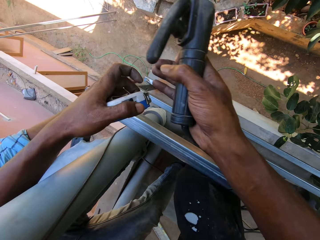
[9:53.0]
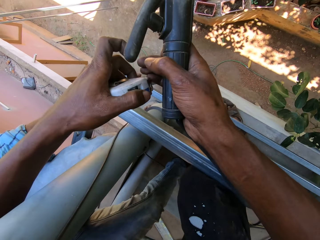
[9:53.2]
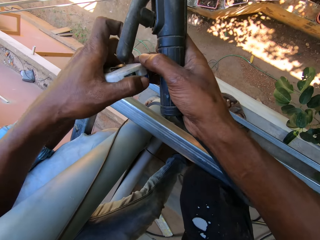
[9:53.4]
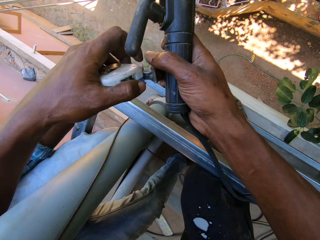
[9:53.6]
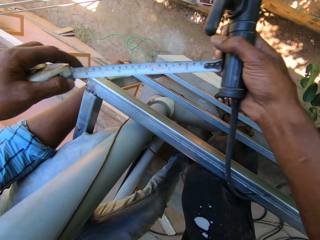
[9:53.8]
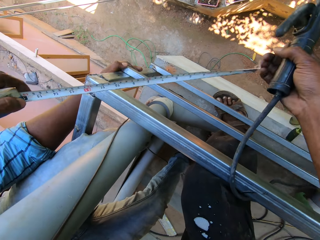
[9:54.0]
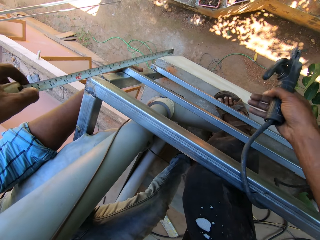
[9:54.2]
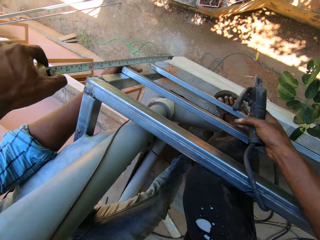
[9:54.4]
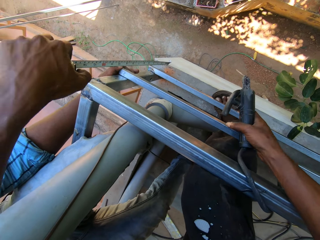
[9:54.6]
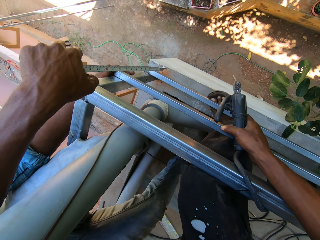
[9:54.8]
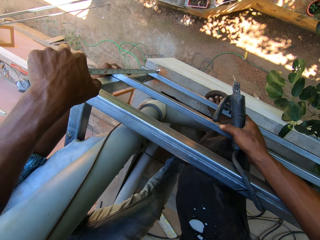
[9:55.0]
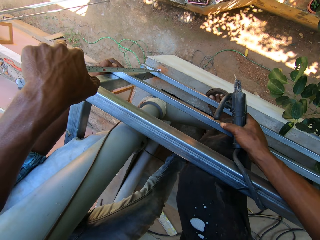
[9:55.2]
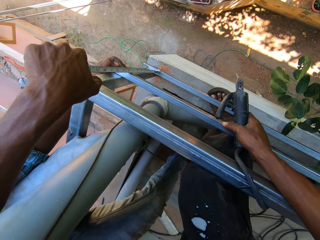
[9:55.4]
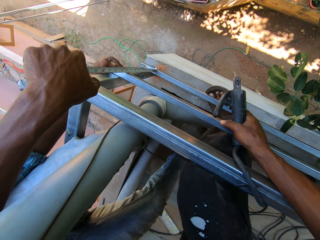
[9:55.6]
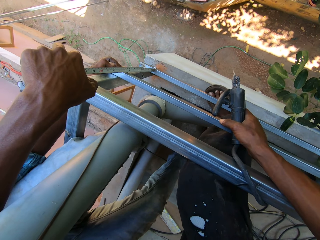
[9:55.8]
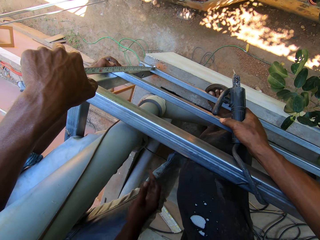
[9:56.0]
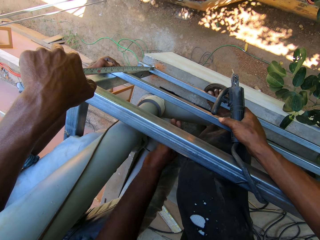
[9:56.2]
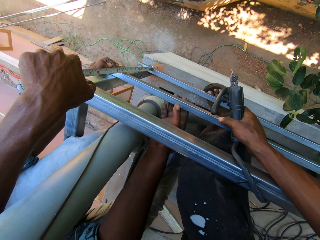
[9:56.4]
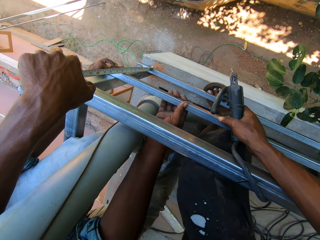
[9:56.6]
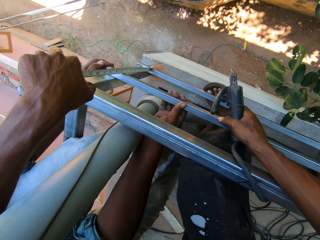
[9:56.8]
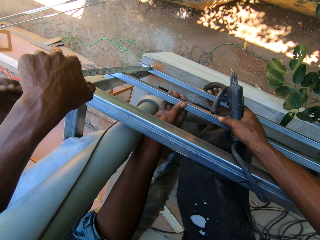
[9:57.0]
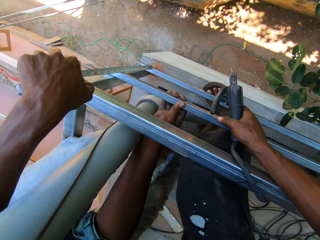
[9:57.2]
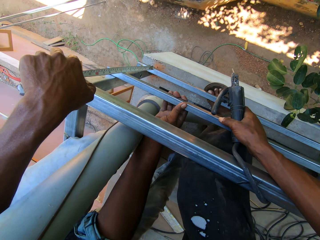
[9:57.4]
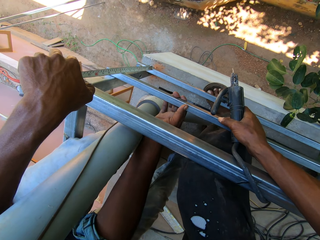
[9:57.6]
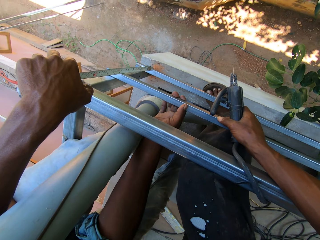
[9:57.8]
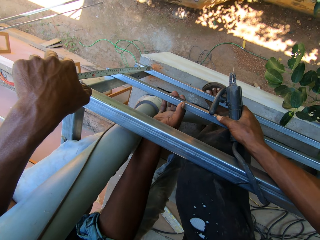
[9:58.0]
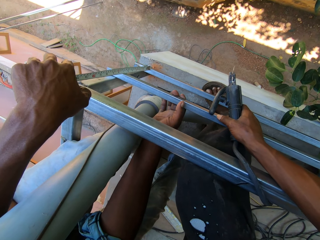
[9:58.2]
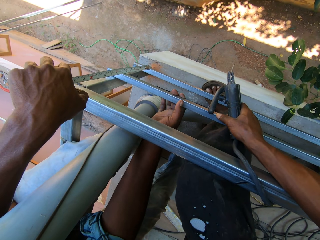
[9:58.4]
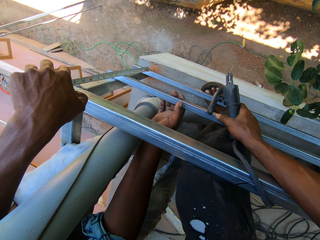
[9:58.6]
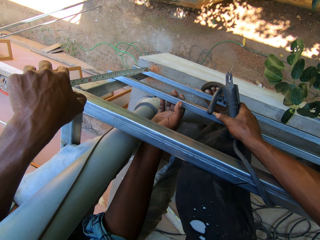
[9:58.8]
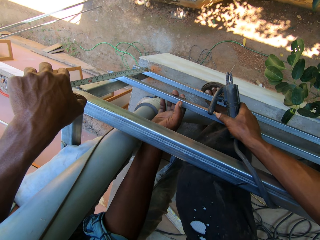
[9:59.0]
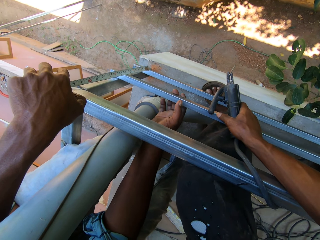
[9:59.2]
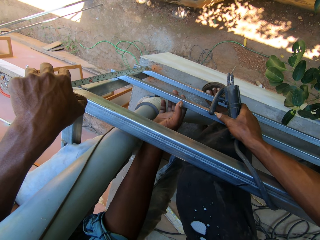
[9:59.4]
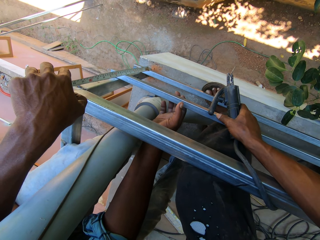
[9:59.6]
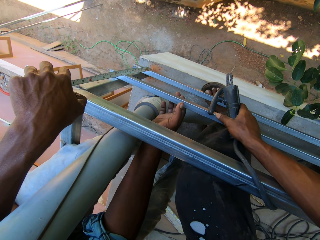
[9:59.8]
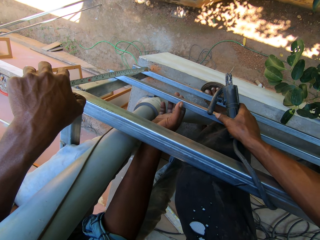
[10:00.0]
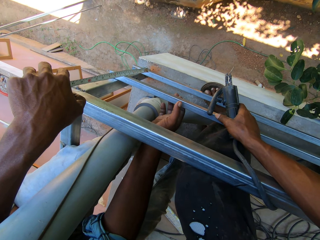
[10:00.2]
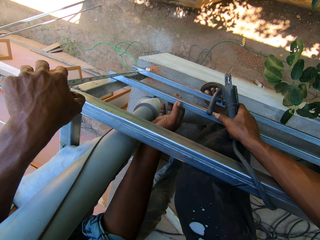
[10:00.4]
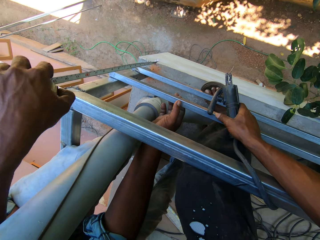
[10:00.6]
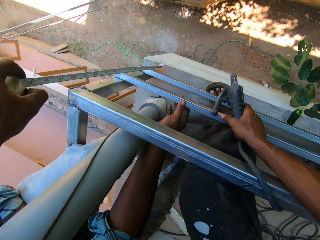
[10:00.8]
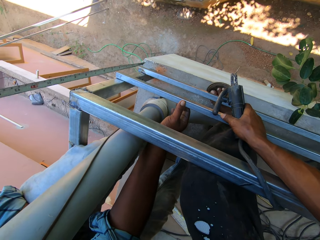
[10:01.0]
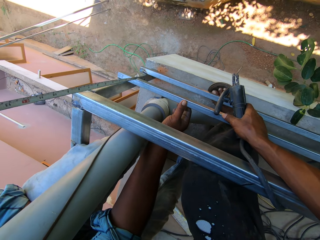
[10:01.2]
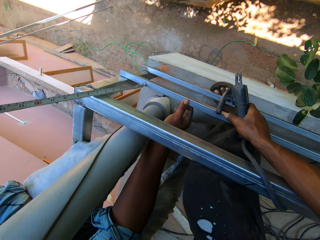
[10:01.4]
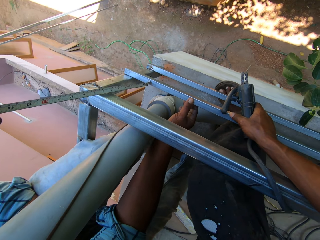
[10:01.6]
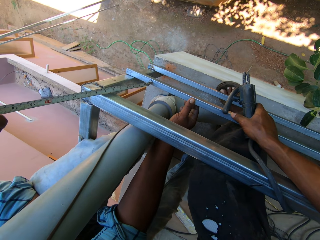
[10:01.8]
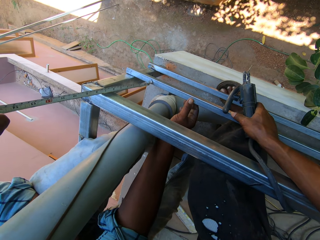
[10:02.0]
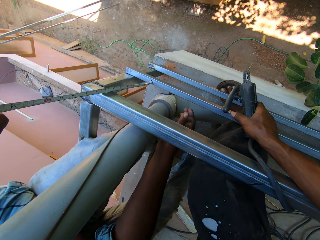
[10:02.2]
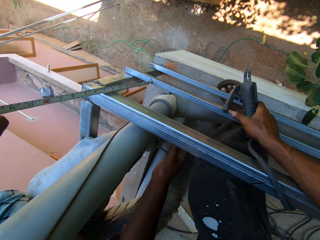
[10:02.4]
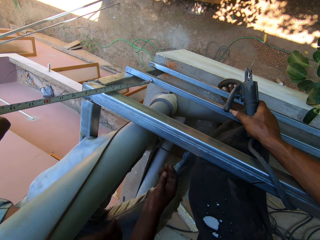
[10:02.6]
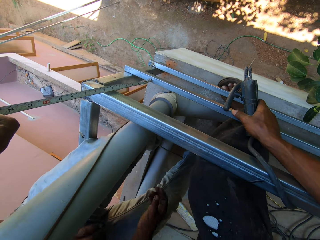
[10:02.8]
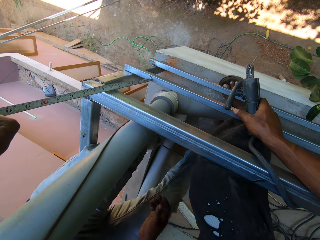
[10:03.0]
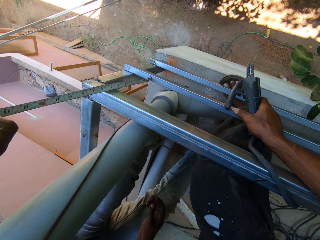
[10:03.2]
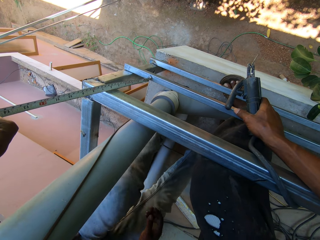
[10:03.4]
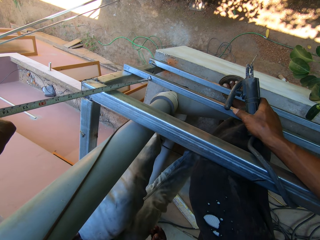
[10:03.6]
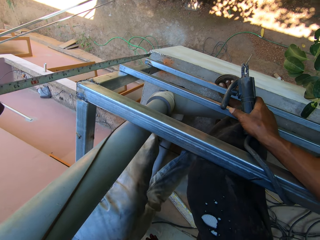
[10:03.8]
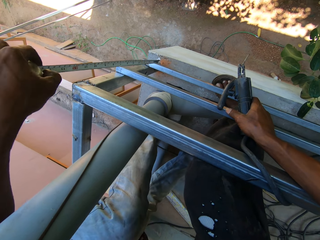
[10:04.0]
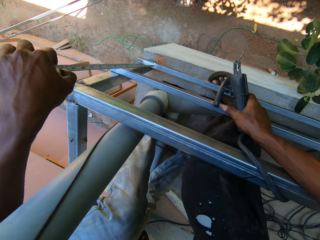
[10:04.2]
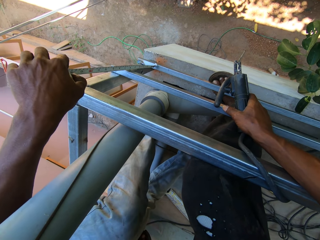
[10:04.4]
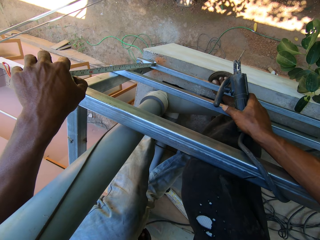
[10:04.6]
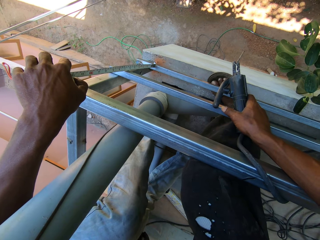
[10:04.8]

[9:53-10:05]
The camera wearer pulls the tape rule or tape measure in his left hand with his right hand. He holds the metal frame or balcony grill with his right hand. He measures the metal frame with the tape rule in his left hand. The man holds the metal frame with his right hand. The man removes his left hand from the metal frame. The camera wearer converses with the man. He holds a metal bar. The man removes his right hand from the metal frame. The camera wearer measures the balcony grill with the tape measure.

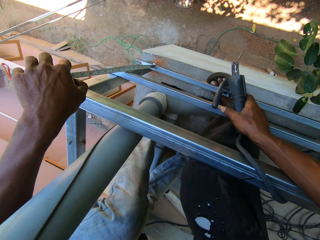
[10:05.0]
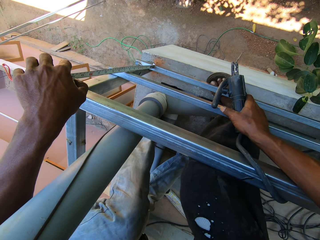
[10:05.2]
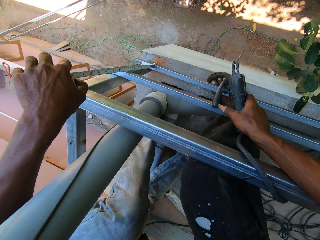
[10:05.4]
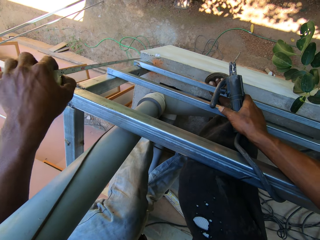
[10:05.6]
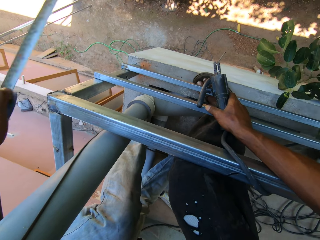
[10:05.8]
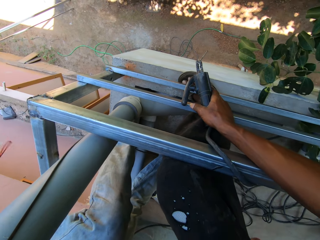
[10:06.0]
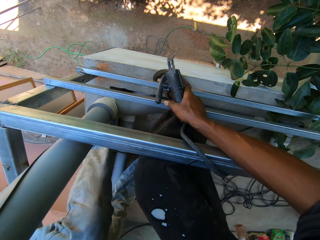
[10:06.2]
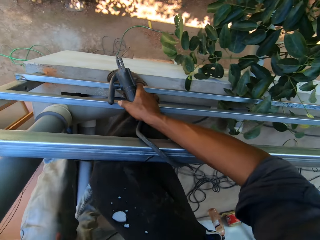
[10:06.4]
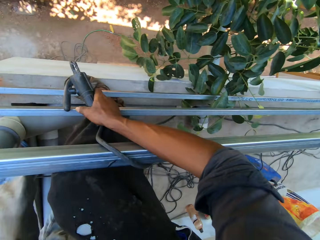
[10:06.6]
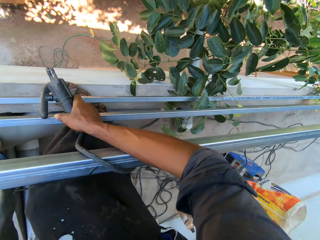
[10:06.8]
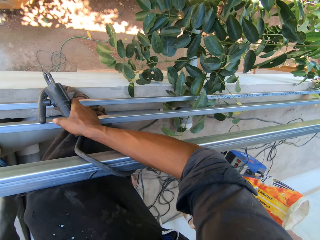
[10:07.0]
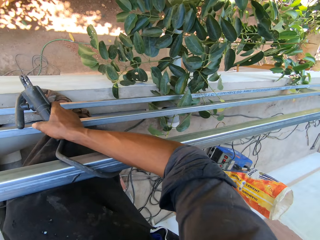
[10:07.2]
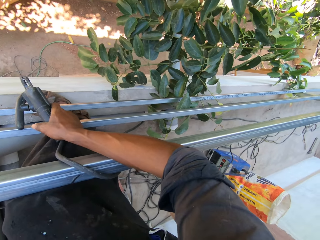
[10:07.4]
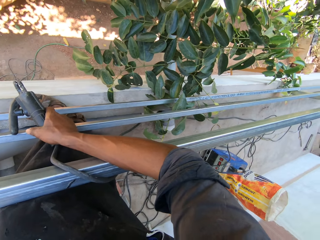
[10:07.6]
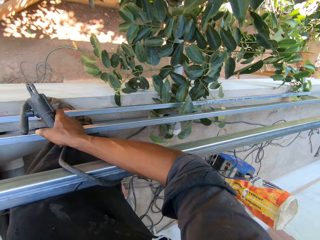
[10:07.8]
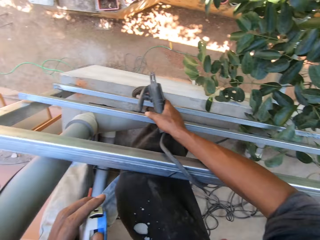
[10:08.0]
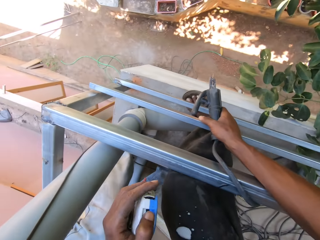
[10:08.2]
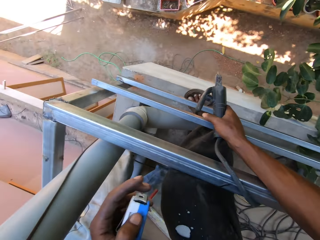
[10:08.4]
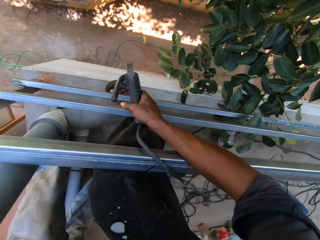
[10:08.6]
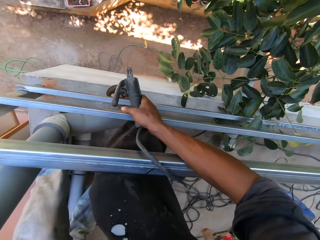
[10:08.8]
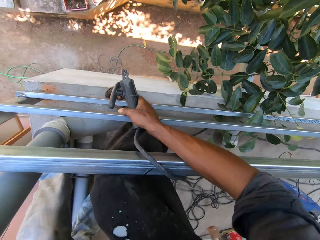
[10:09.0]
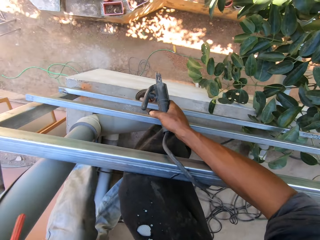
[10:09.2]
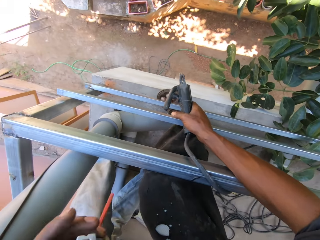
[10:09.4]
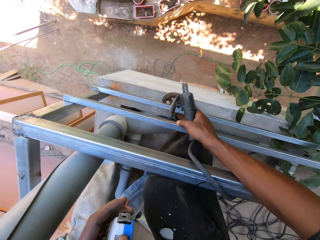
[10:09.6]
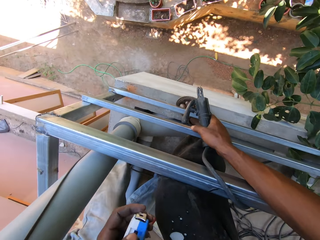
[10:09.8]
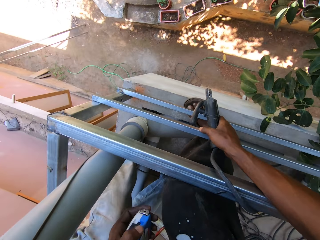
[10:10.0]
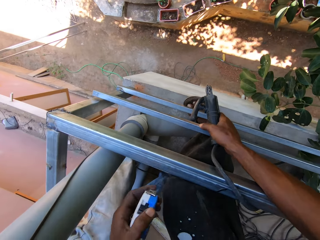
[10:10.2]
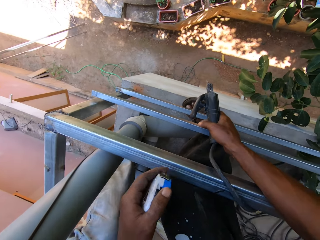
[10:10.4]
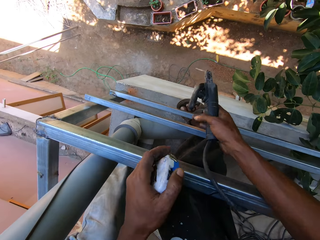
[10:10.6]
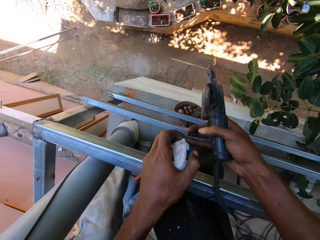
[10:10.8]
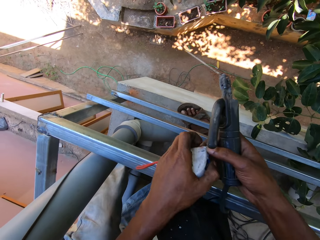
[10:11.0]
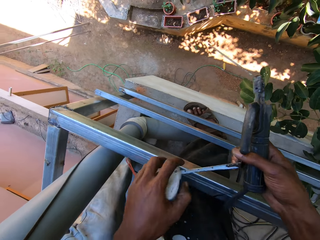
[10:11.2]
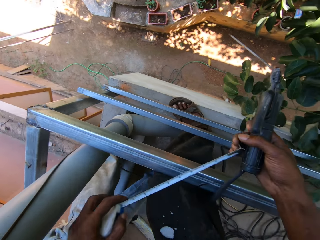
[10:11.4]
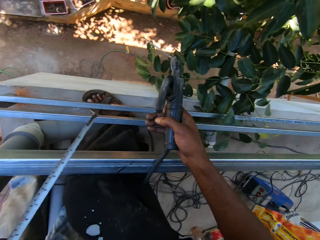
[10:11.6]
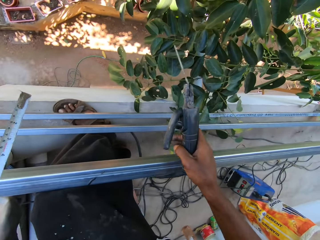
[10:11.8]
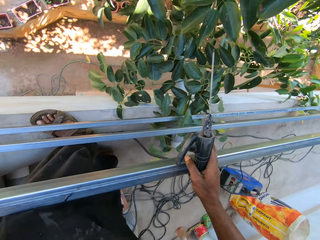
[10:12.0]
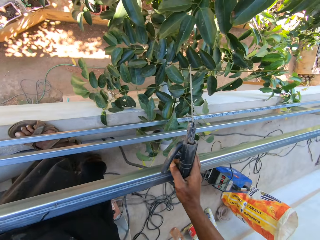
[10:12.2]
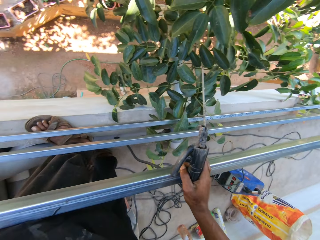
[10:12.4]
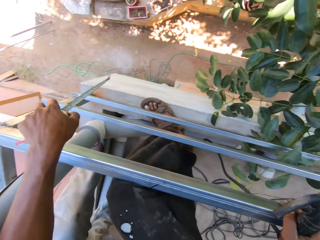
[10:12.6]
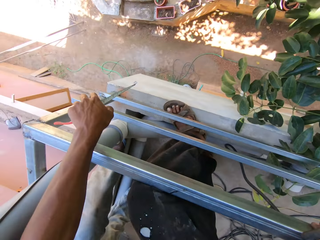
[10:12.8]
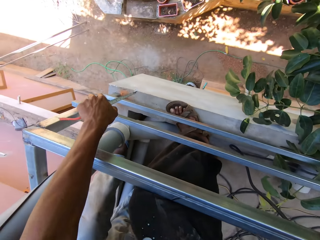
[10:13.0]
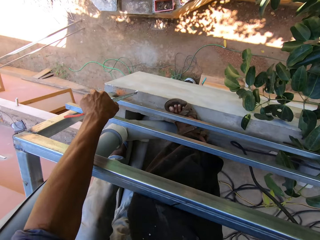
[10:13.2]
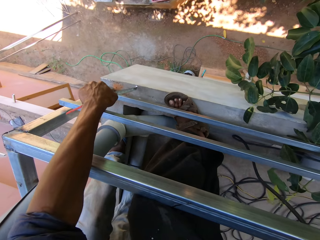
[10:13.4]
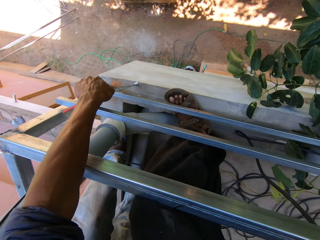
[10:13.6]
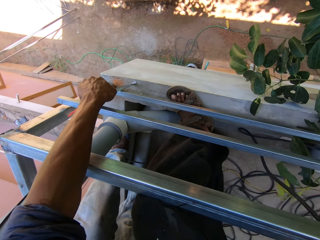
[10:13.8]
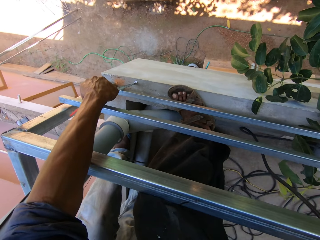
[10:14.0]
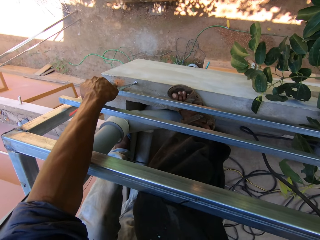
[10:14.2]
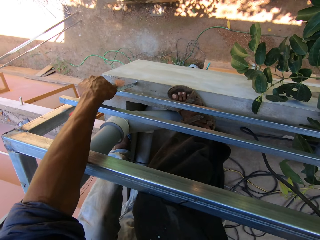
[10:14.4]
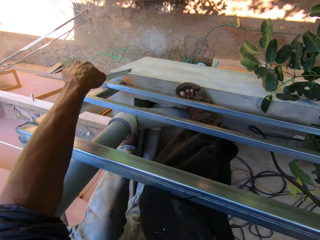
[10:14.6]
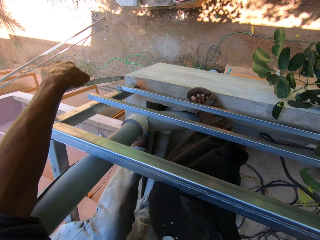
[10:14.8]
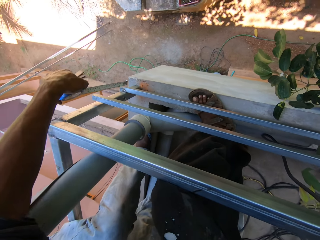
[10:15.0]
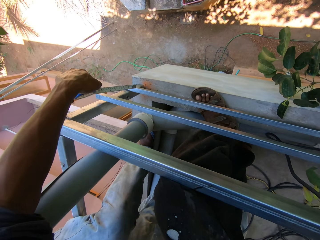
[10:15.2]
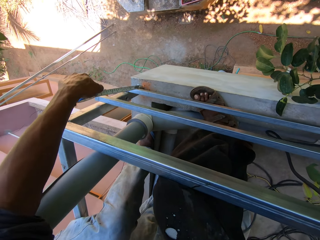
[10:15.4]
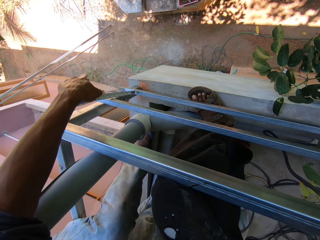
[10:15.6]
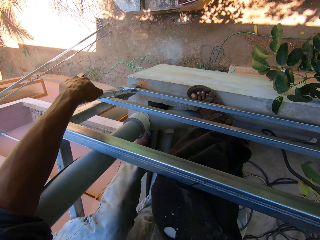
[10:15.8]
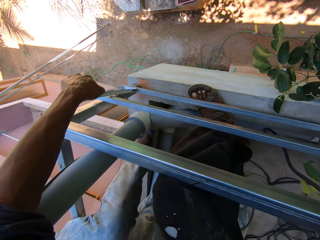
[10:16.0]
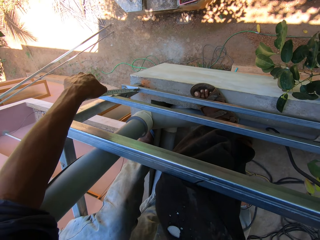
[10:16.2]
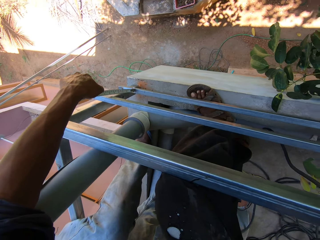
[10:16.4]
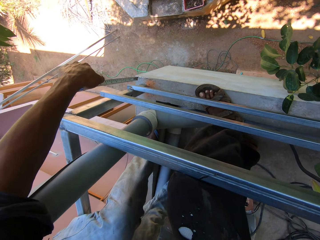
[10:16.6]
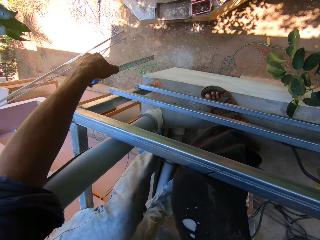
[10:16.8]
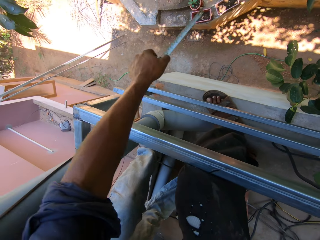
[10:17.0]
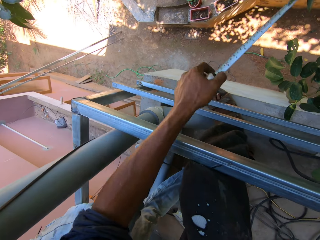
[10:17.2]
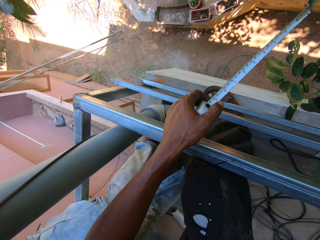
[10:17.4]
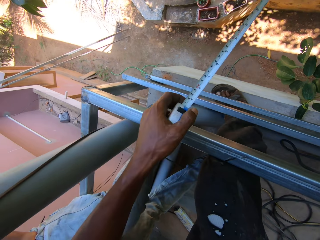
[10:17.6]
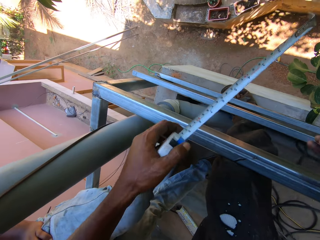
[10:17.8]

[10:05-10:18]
The camera wearer looks around. He removes his right hand from the metal frame. He pulls the tape rule in his left hand with his right hand. He places his right hand on the metal frame. He looks aside. He measures the metal frame with the tape rule in his left hand.
